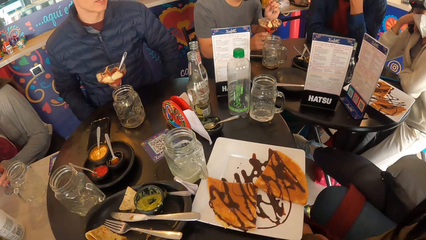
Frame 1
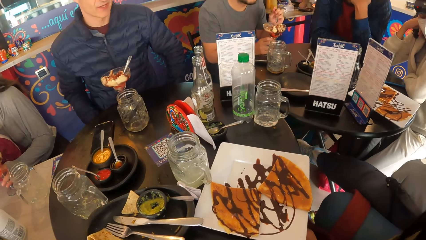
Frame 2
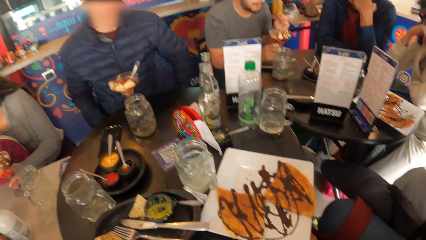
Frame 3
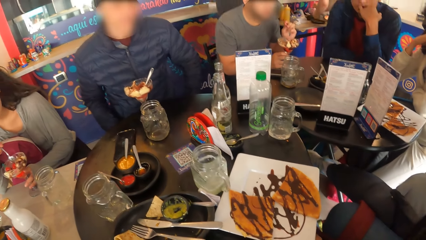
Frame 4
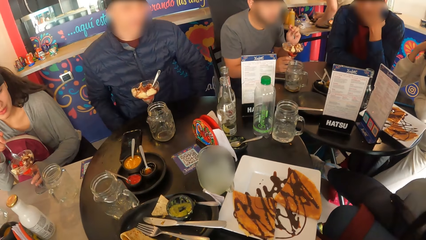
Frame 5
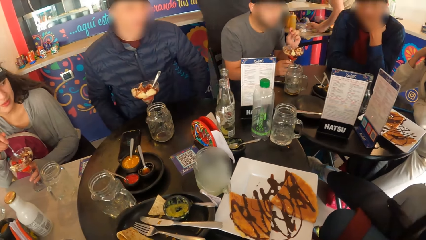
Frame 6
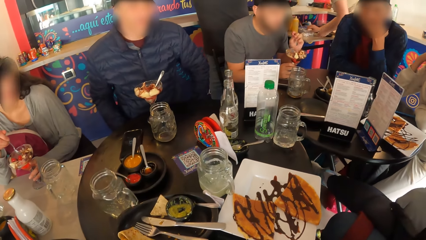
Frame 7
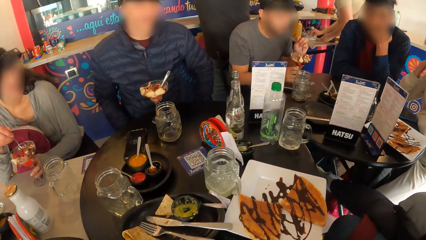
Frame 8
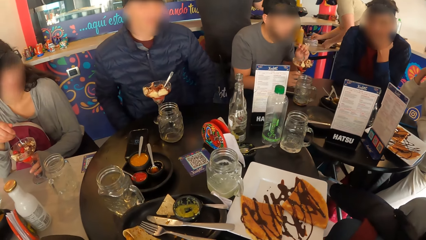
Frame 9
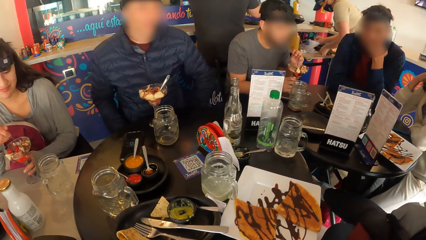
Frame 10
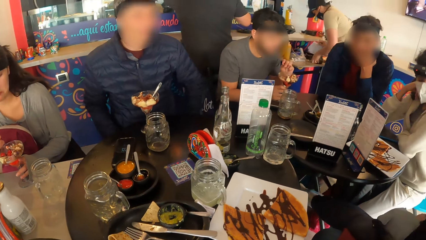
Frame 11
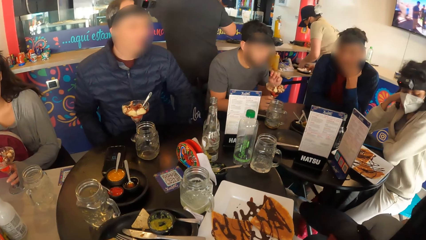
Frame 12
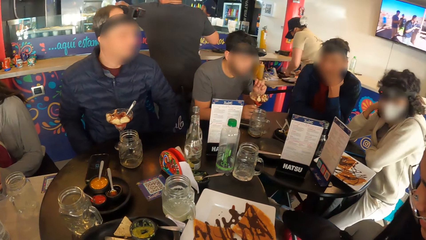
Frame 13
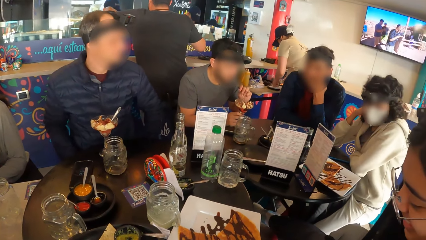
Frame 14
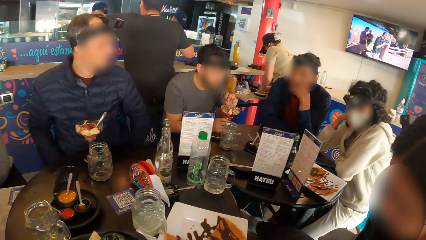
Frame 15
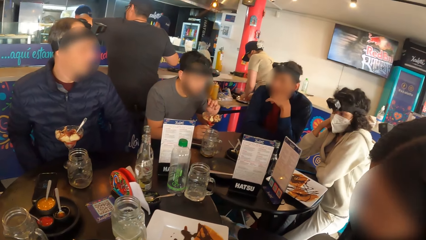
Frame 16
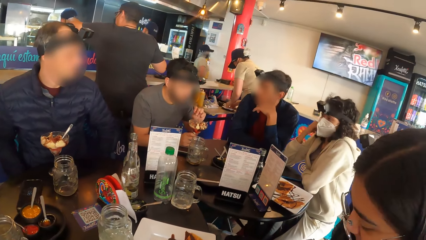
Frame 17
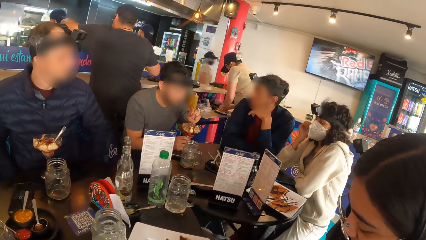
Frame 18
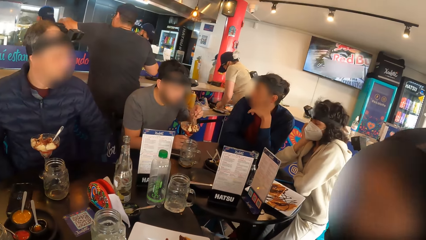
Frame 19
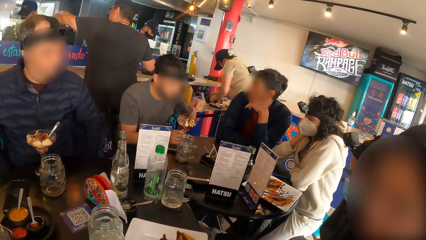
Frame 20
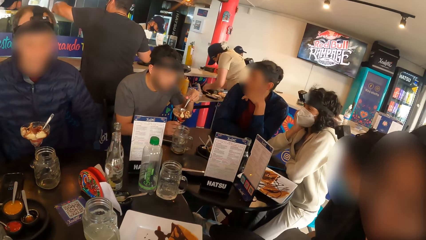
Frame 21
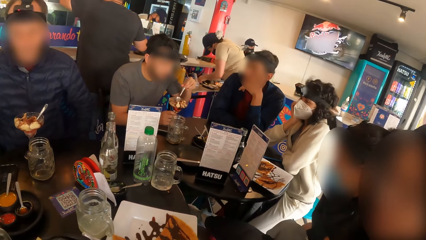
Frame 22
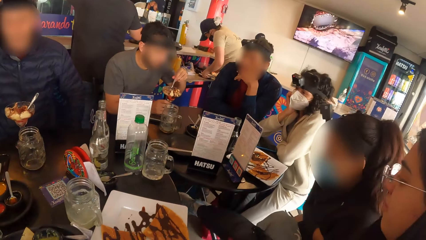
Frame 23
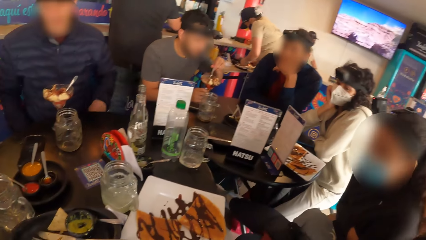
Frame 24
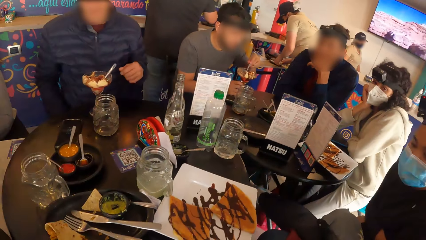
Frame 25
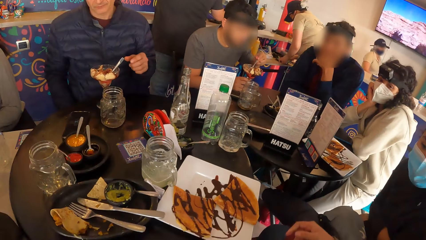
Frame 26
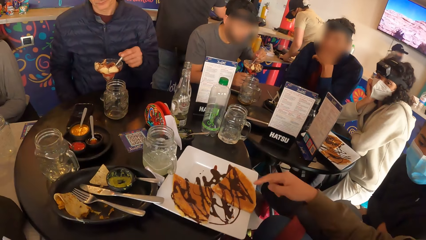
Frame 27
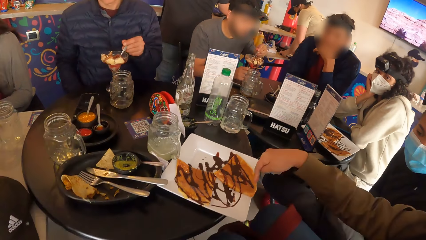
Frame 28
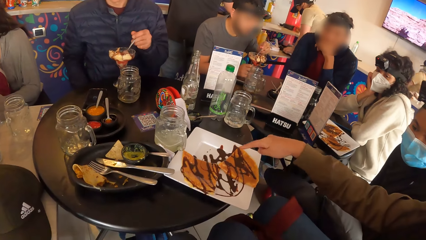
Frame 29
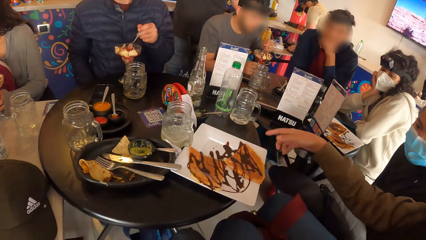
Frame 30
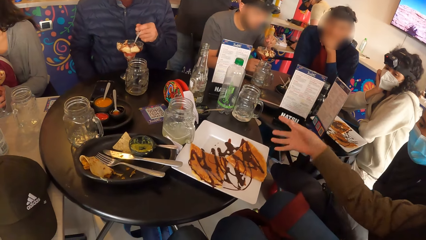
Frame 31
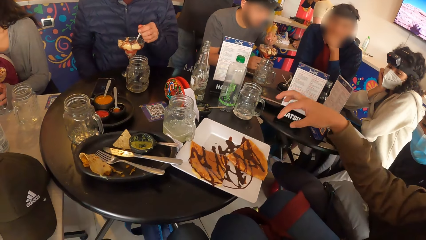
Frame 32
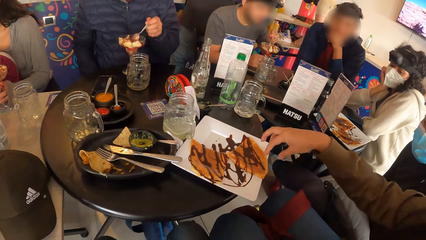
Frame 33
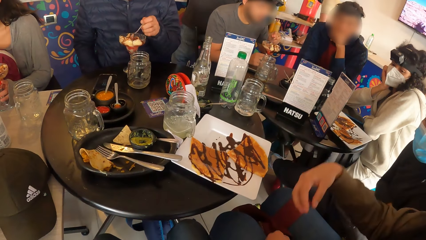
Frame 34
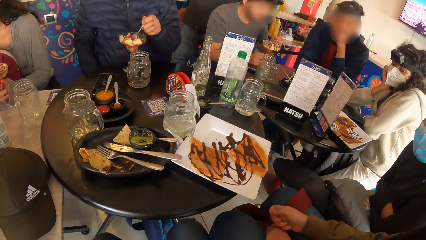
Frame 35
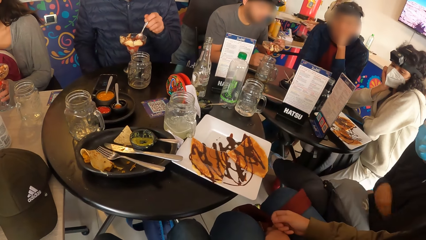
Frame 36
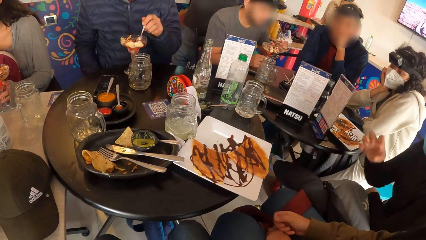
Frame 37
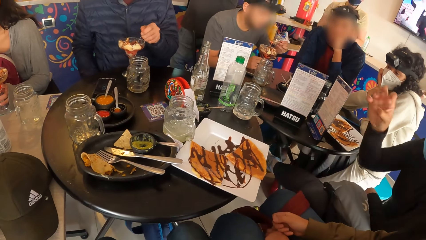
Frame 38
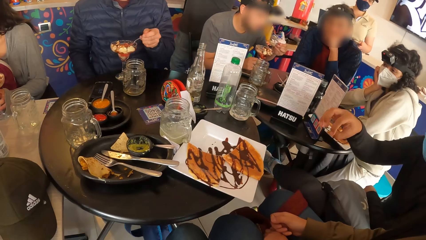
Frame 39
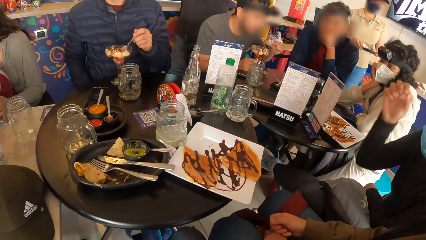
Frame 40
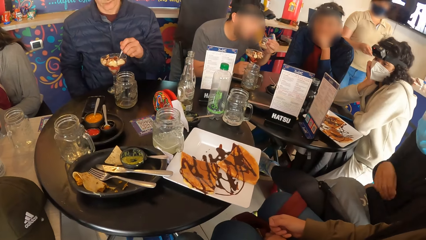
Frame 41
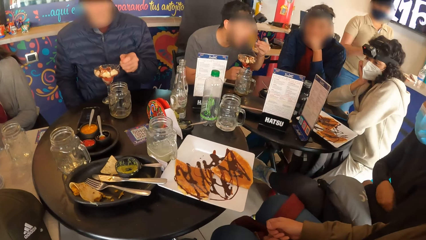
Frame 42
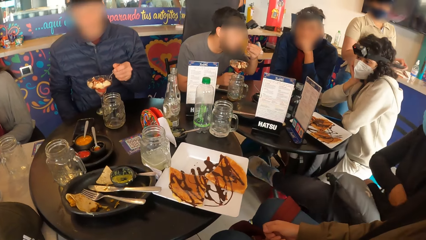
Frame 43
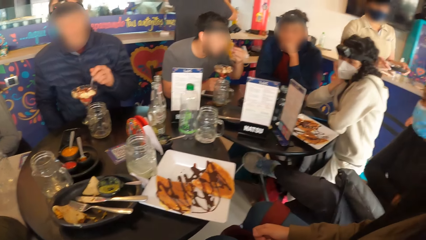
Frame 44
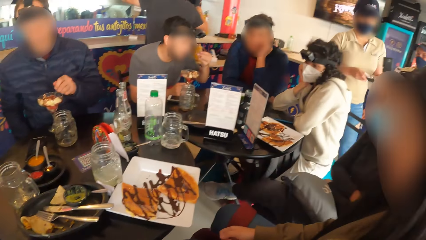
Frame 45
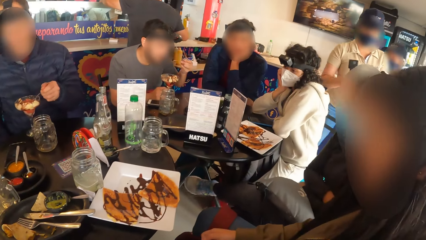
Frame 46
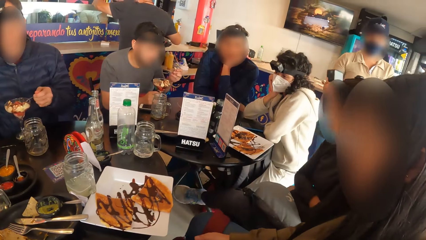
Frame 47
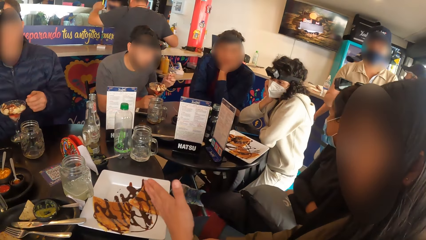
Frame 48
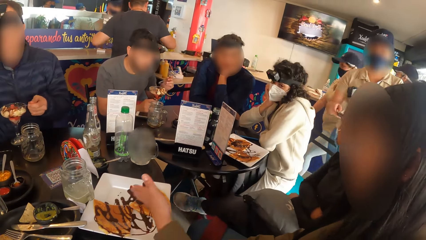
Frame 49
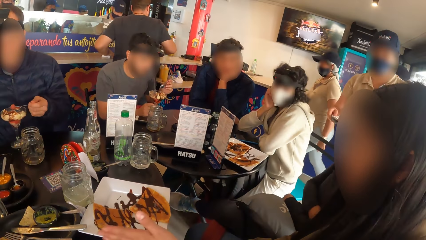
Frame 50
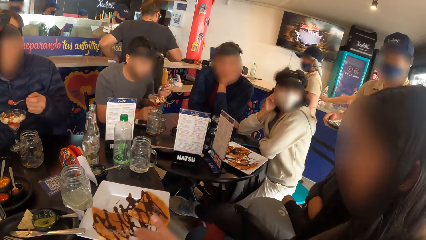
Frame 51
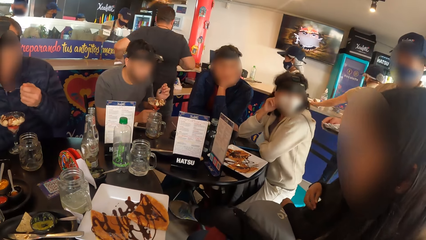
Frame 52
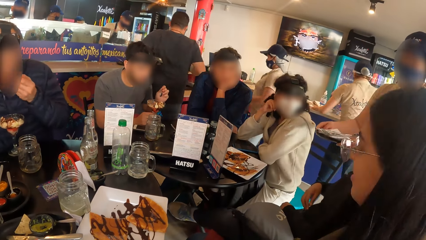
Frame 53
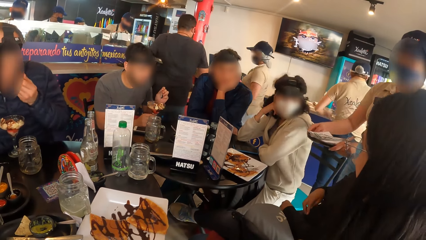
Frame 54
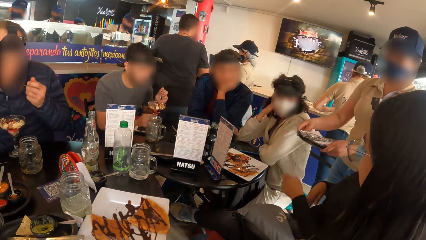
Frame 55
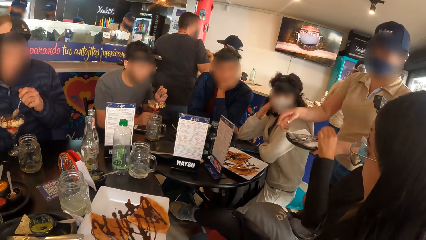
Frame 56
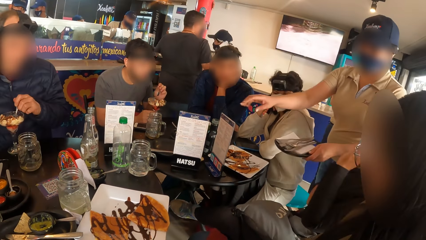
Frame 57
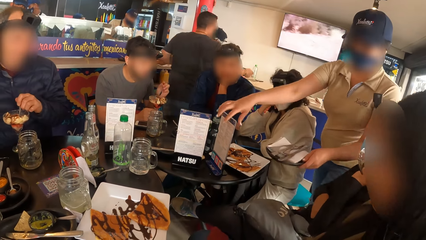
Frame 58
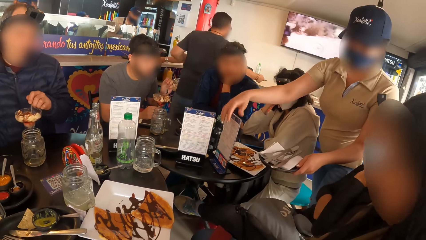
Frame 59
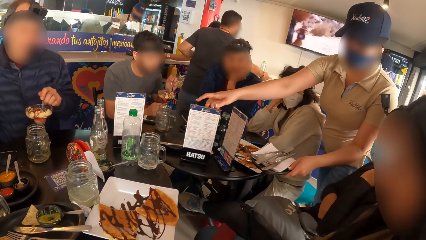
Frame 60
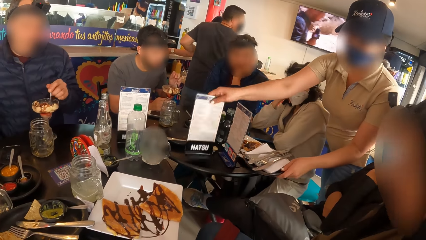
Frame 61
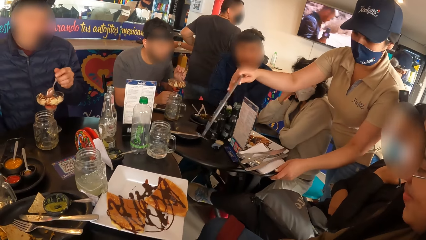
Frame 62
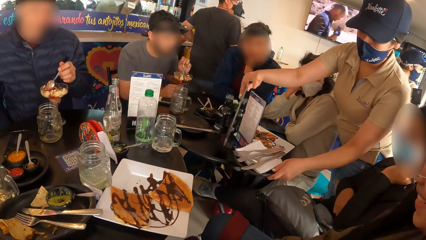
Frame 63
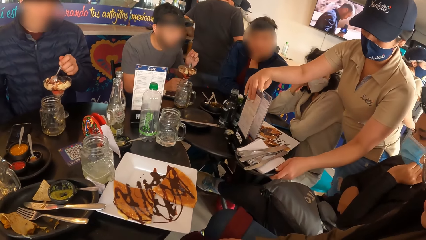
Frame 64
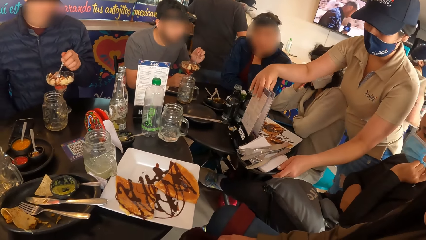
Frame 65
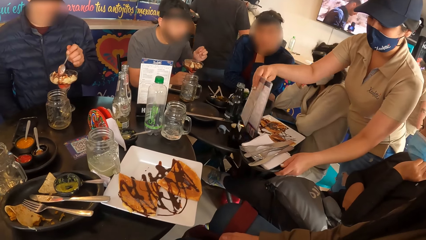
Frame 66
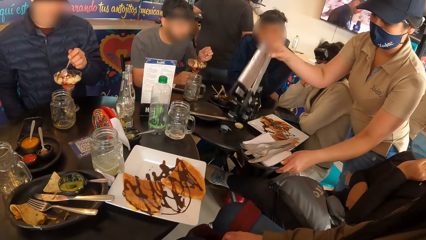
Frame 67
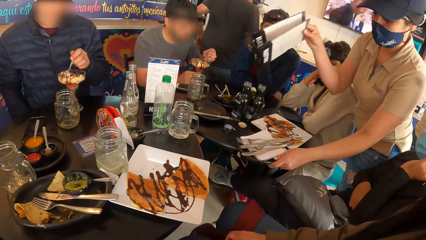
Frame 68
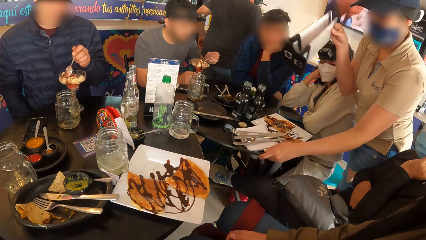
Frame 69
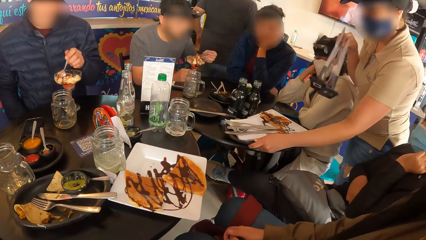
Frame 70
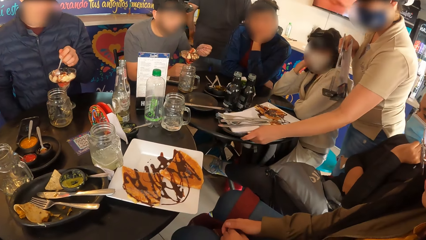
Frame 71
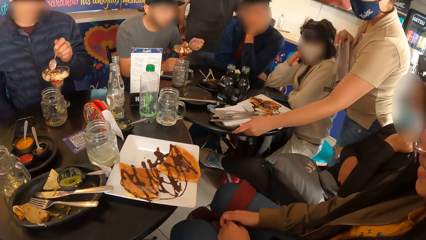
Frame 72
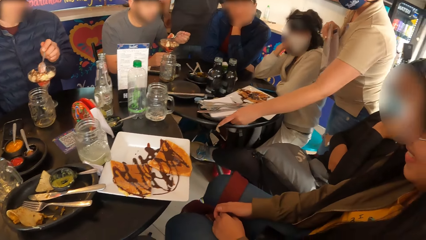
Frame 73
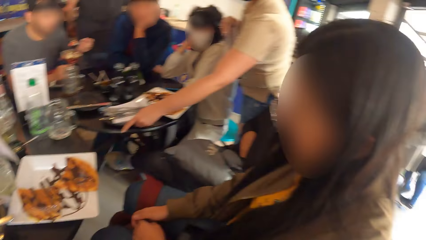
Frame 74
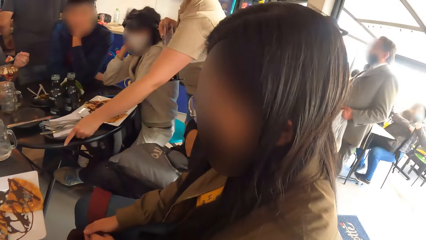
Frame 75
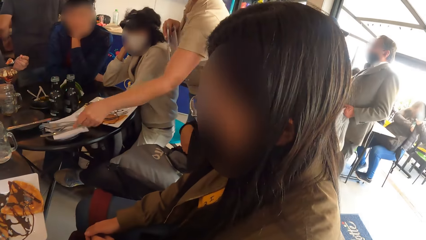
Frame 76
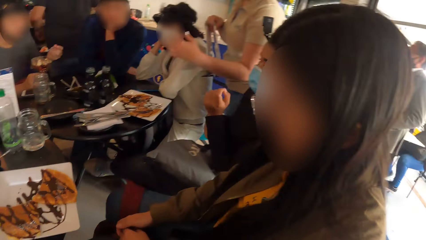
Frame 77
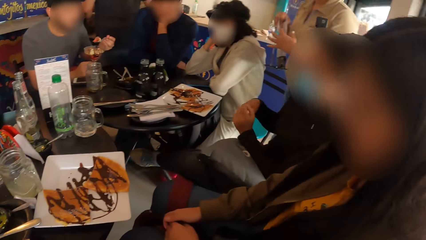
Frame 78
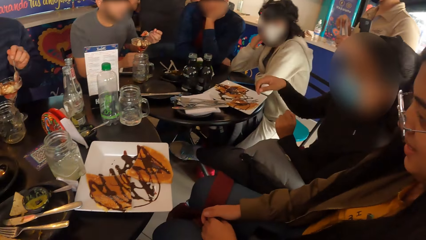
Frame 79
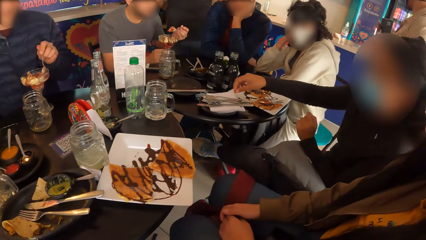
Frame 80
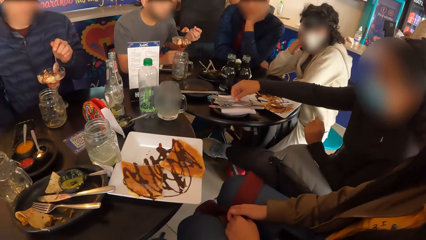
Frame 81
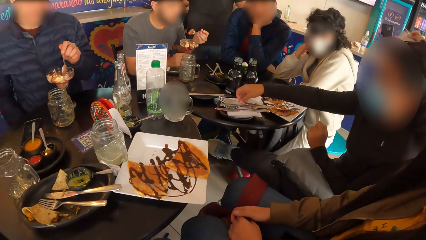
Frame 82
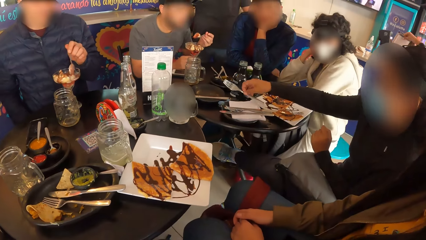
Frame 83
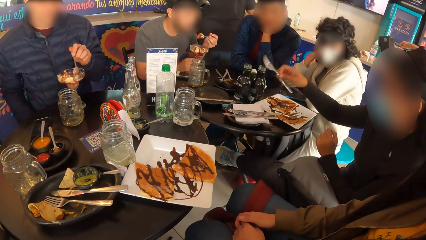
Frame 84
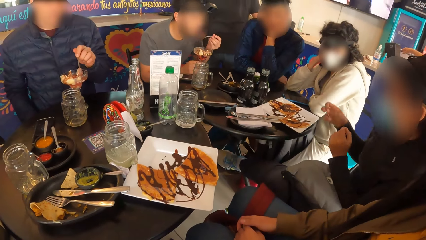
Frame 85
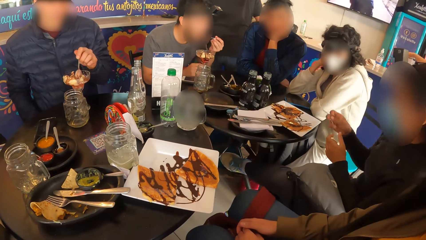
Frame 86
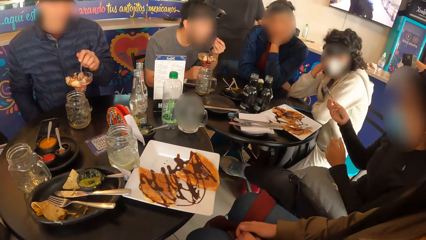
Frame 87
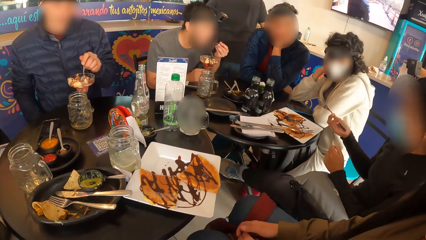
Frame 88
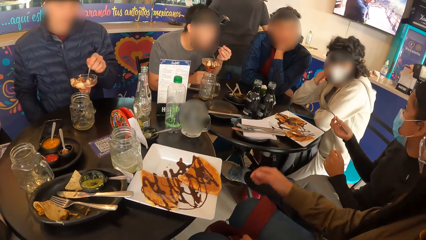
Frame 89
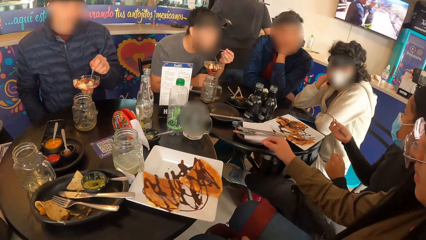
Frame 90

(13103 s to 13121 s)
The woman gesticulates with her right hand. Another woman interacts with the first woman. The other woman gesticulates with her right hand. The first woman gesticulates with her left hand. A waiter picks up menu lists from the table with his right hand. The man places a plate of cutlery onto the table with his left hand. The other woman picks up a fork from the cutlery plate with her right hand.
